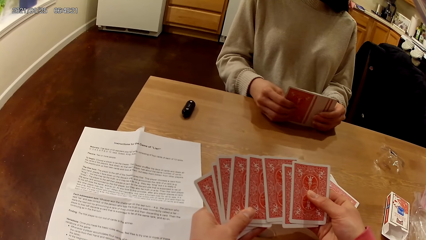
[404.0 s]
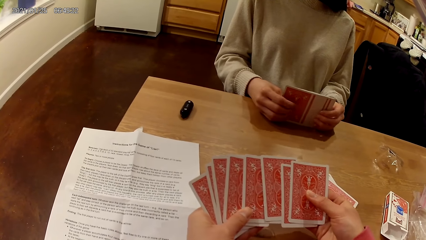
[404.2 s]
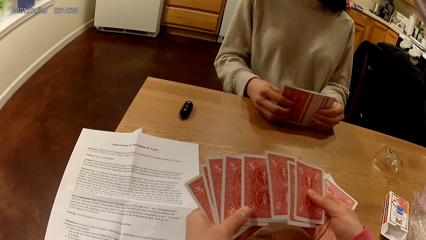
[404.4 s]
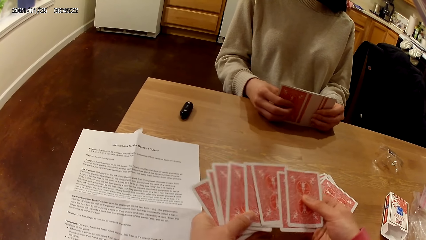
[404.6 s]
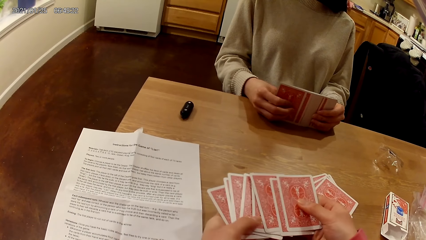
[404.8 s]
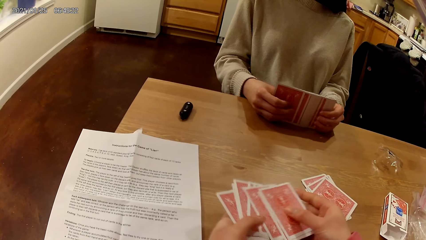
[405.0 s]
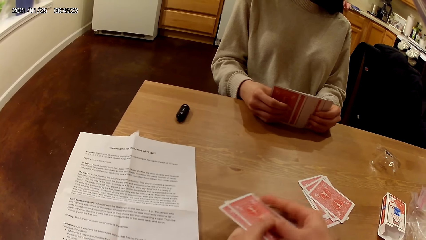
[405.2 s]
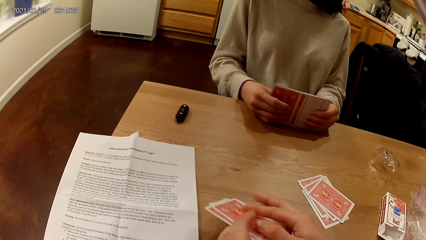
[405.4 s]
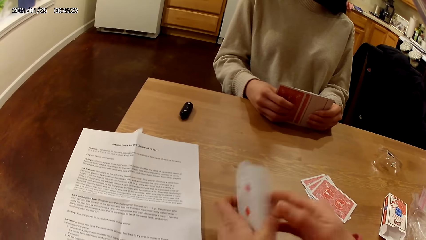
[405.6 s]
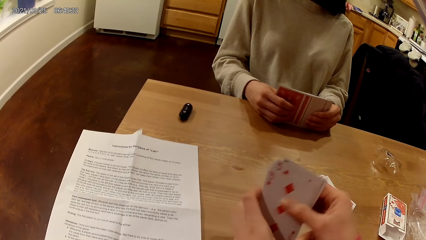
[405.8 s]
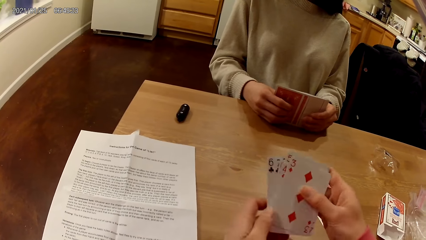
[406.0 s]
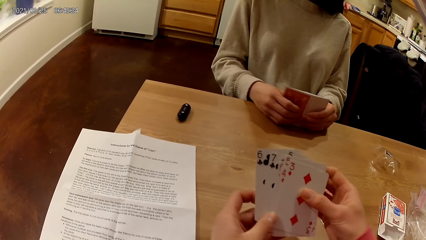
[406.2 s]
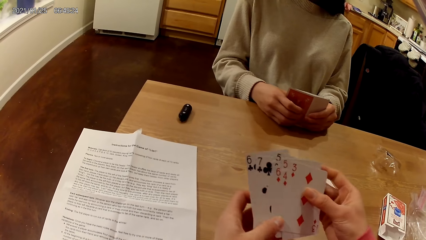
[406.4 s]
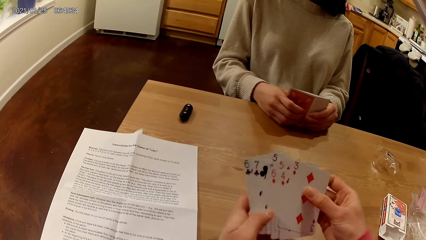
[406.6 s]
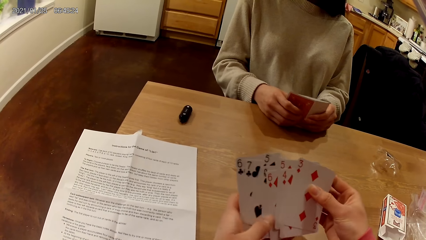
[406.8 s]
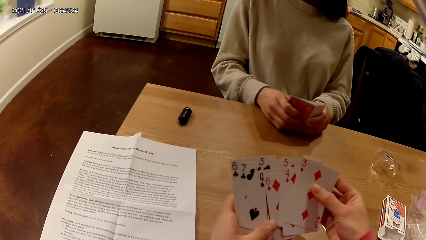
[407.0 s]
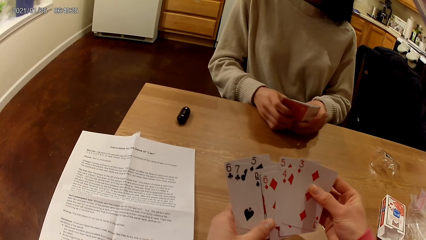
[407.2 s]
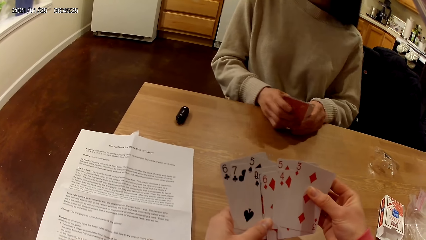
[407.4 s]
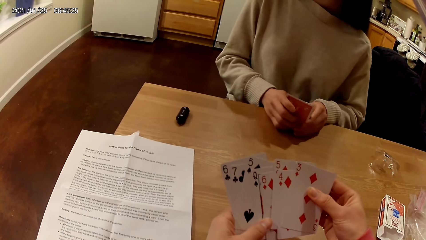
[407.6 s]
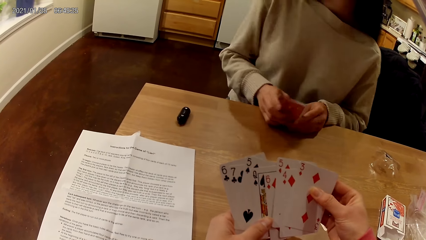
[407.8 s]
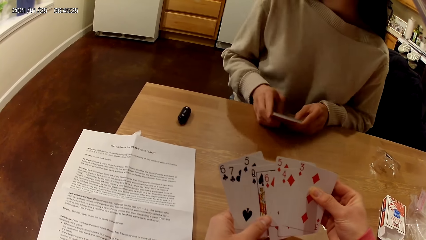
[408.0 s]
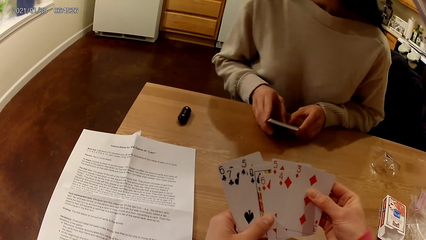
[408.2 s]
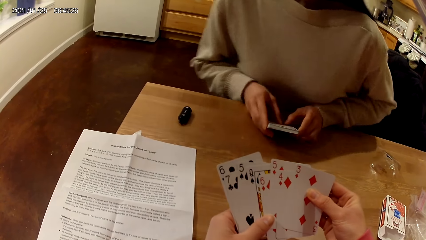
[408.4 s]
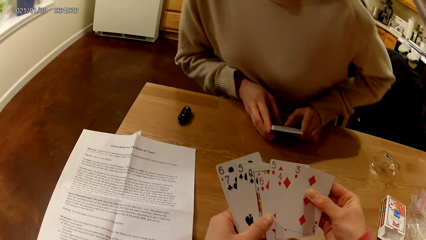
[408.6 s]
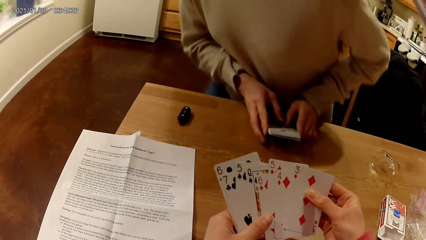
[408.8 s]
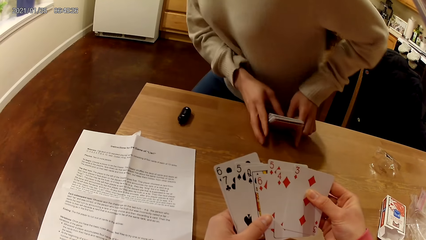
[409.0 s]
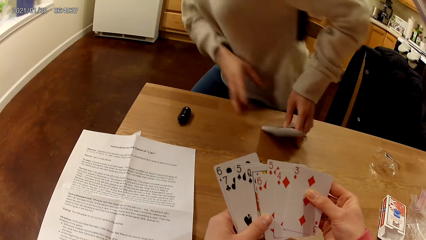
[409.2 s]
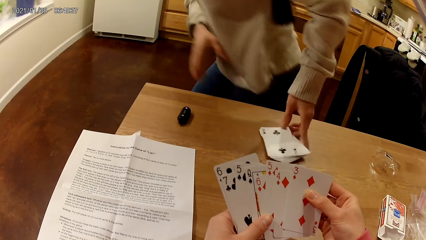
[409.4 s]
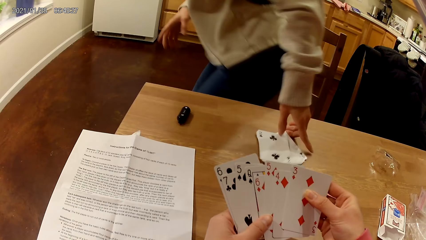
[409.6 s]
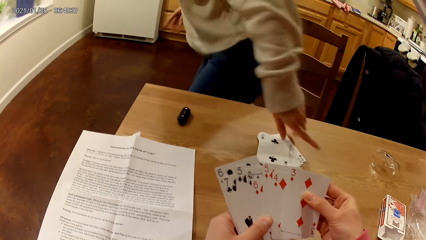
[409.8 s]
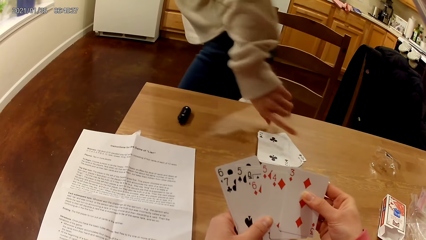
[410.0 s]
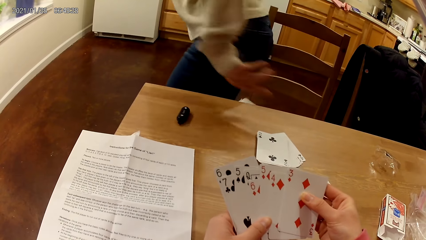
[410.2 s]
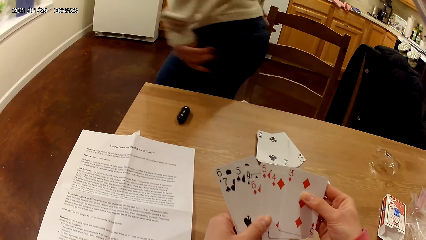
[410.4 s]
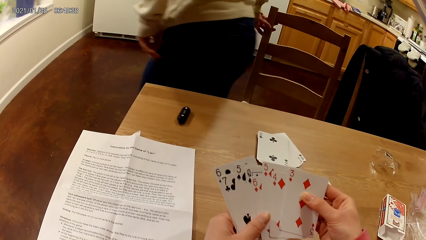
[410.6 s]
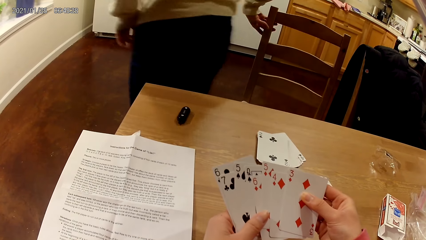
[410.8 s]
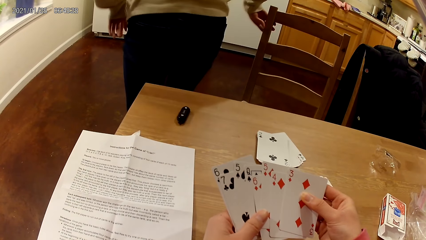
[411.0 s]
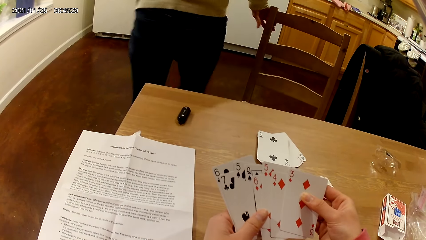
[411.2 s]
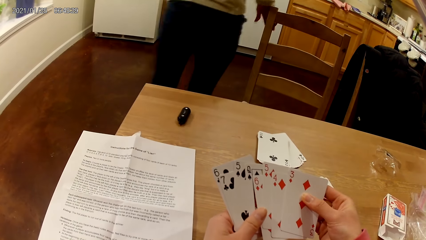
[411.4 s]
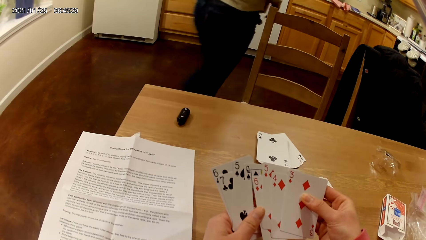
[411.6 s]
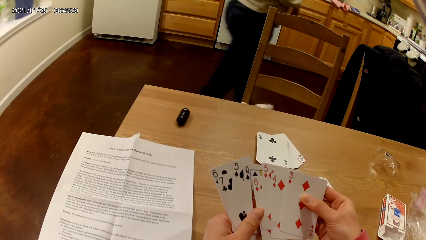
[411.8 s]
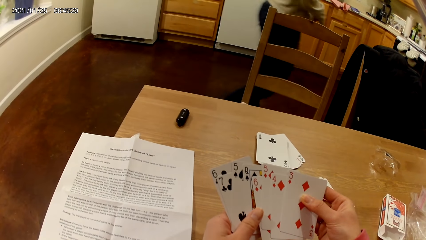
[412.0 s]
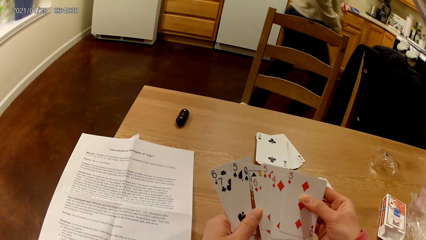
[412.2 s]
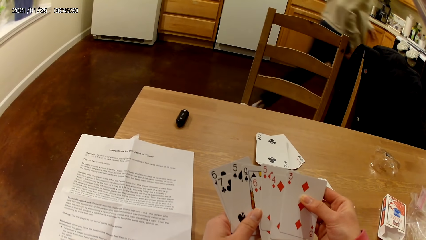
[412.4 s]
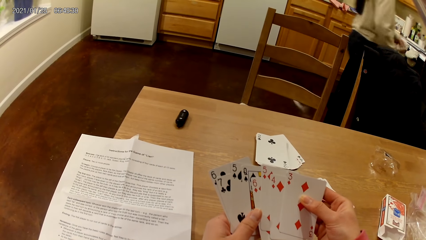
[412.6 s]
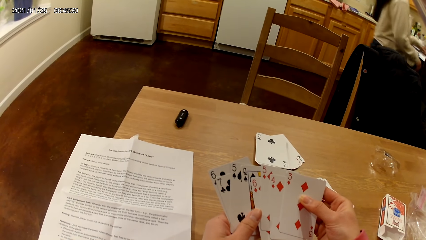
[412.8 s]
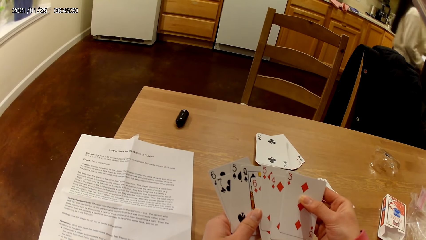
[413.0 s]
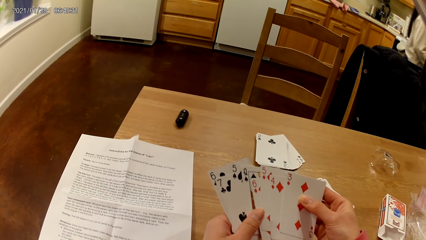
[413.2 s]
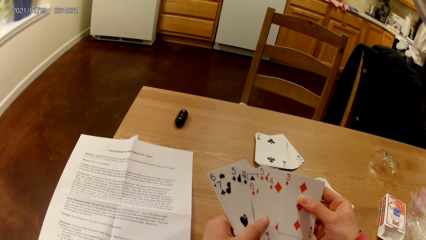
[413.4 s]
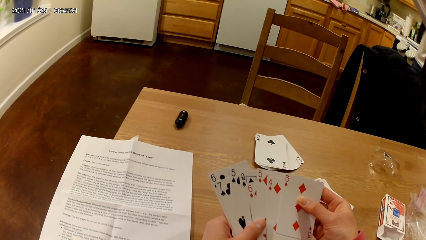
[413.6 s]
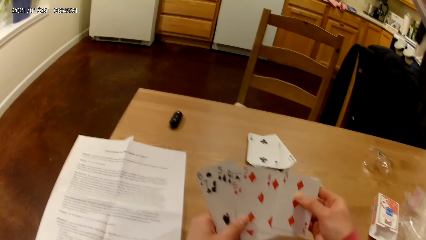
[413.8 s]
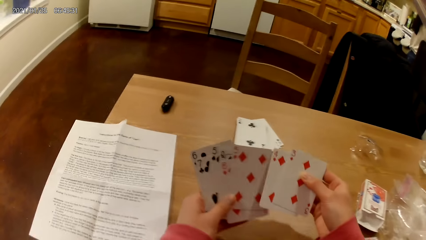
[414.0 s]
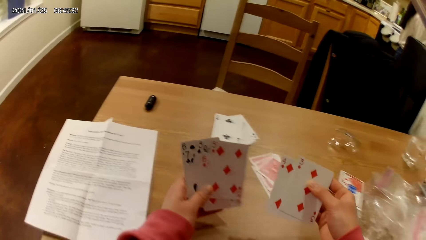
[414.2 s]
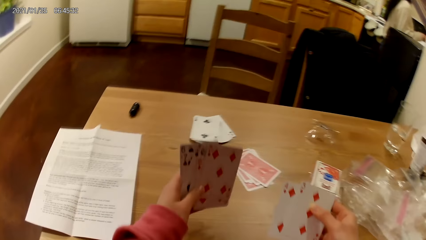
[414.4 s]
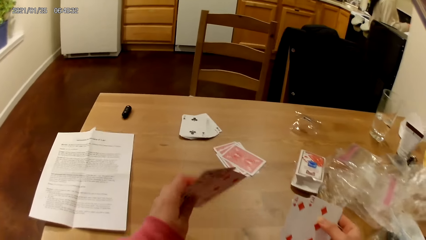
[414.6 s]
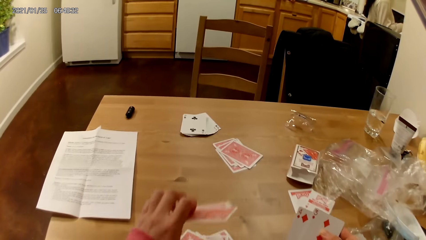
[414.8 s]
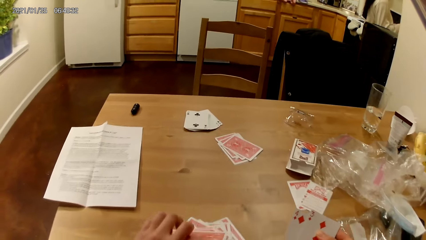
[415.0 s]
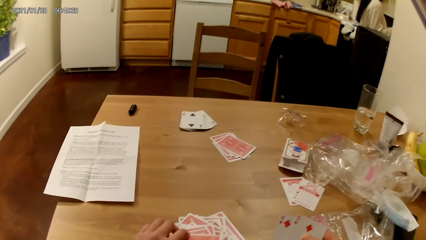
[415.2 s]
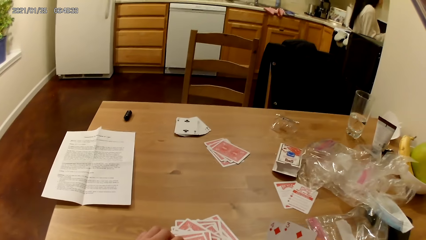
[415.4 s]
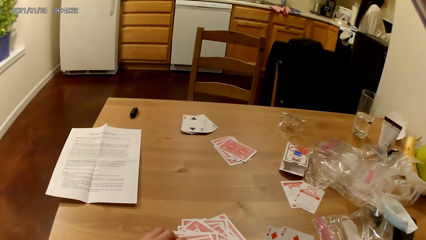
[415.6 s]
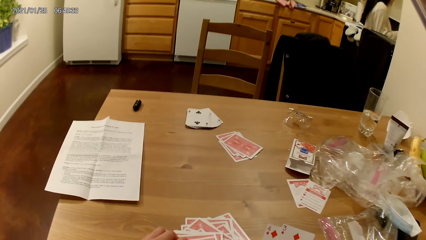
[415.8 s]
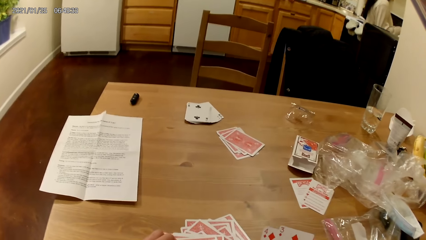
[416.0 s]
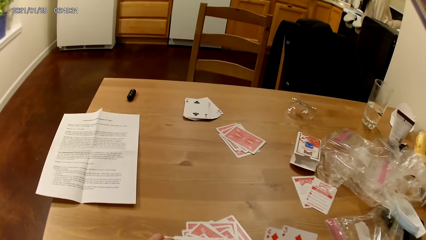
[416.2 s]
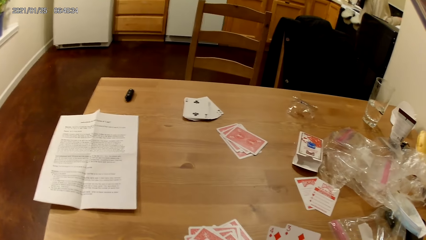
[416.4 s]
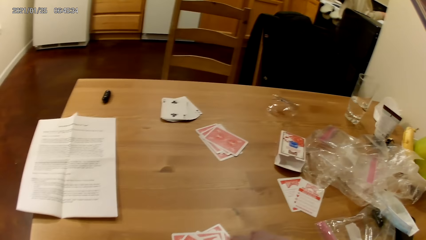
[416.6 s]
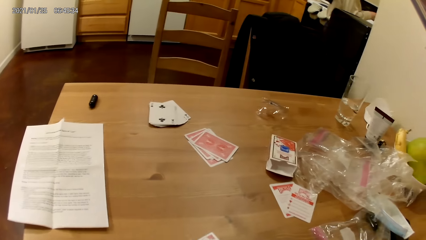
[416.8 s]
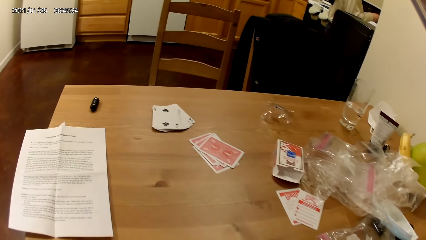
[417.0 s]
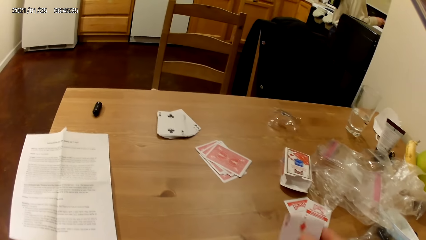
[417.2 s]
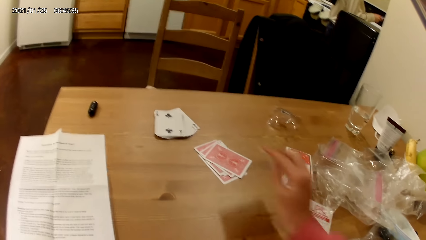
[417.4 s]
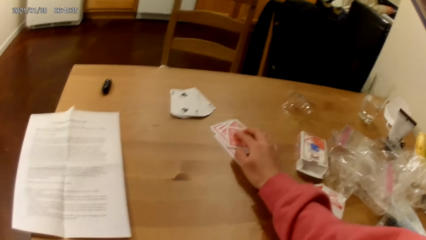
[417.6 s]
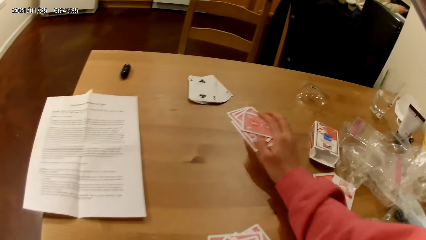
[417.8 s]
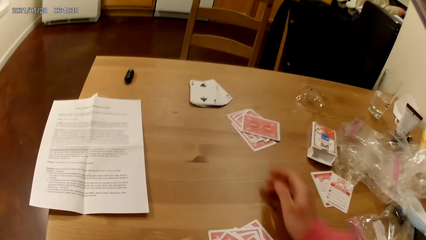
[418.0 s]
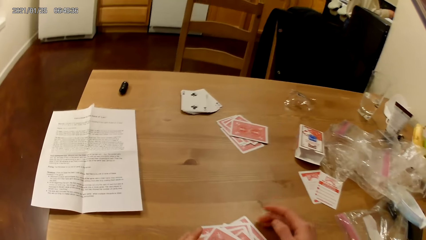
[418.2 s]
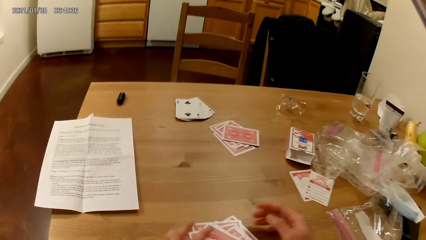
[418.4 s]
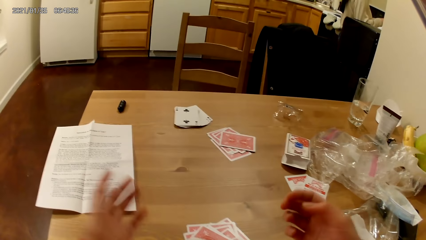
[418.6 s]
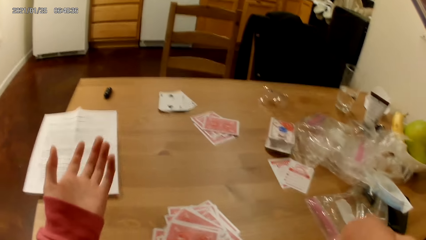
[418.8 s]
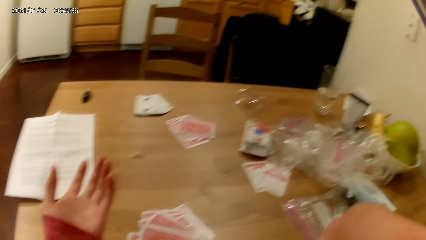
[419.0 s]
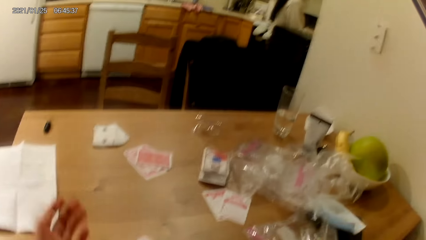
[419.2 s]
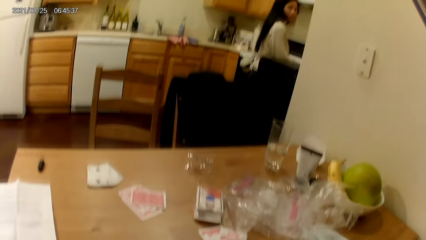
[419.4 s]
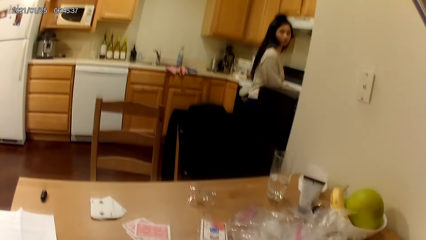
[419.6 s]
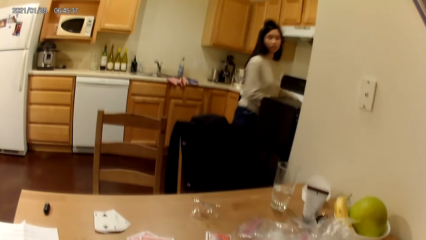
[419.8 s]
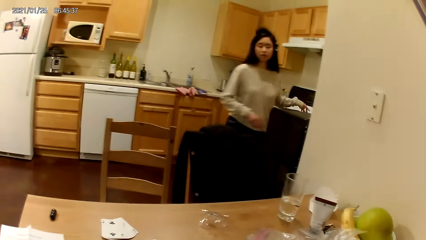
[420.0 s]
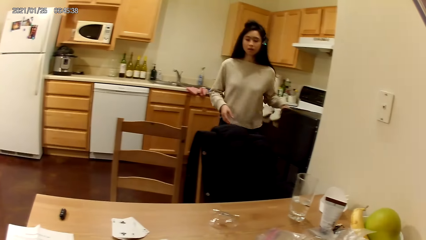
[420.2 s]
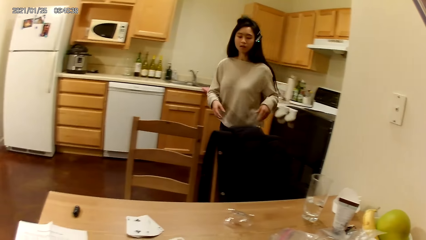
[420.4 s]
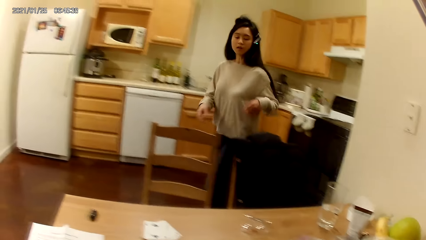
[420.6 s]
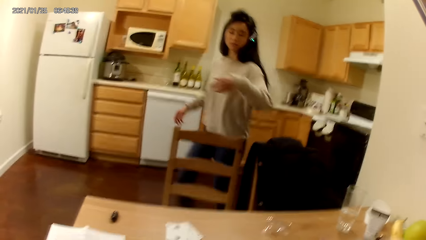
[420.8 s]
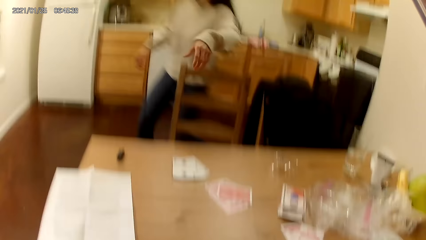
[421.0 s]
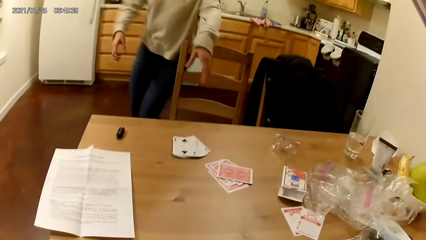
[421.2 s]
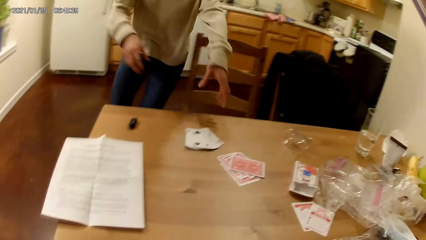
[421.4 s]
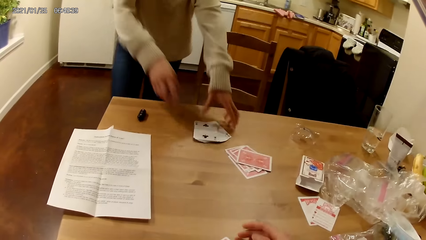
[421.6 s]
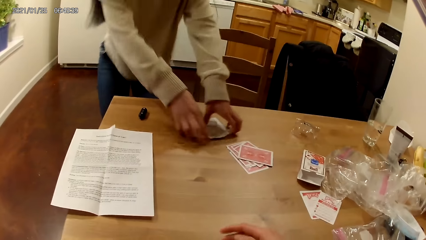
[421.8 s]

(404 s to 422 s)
A woman spreads the playing cards in her hands with both hands. The camera wearer flips the playing cards in her hands with both hands. She puts the cards together. She spreads the playing cards face up to her in her hands with both hands. The woman puts the cards together. The woman drops the deck of playing cards in both hands face up on the table. The woman stands up from the table chair. The camera wearer holds a deck of playing cards face up to her with both hands on the table. The woman walks away from the table. The camera wearer holds two playing cards face up to her in her right hand. She places the deck of playing cards in her left hand face down on the table. She places the two playing cards in her right hand face down on a deck of face down playing cards on the table. She talks to the woman. She touches her face with her right hand. The woman moves back to the table. The woman touches her deck of face up playing cards on the table with both hands.
